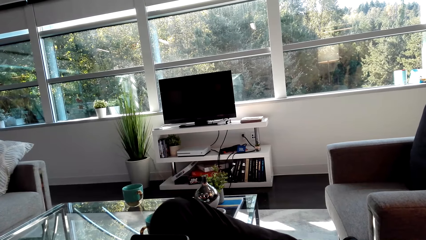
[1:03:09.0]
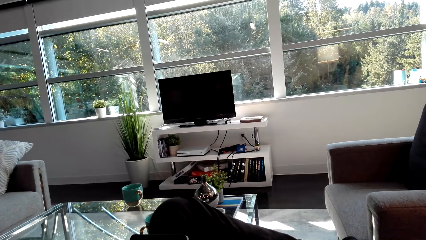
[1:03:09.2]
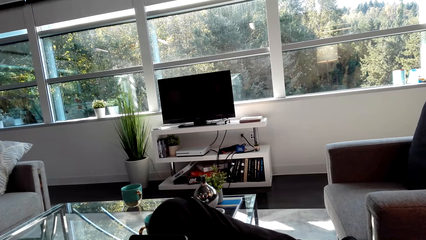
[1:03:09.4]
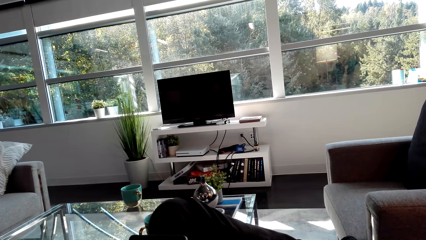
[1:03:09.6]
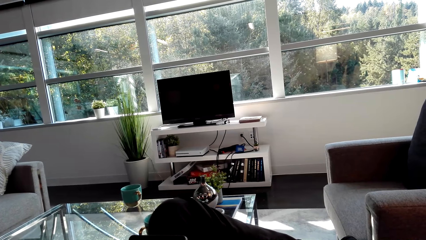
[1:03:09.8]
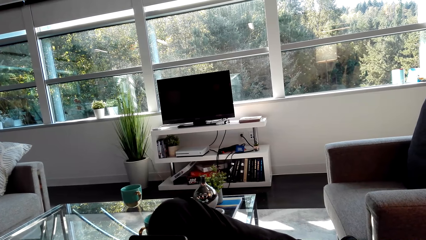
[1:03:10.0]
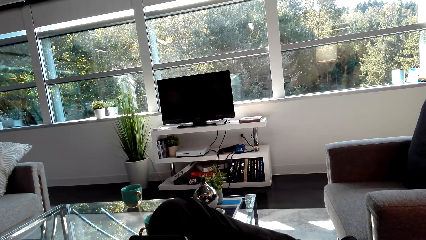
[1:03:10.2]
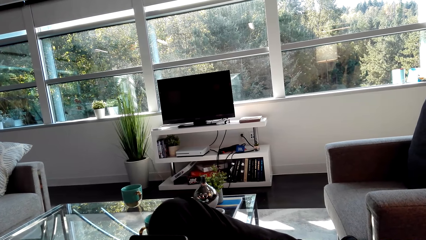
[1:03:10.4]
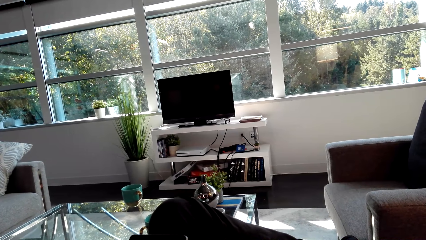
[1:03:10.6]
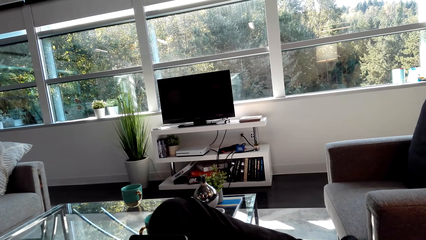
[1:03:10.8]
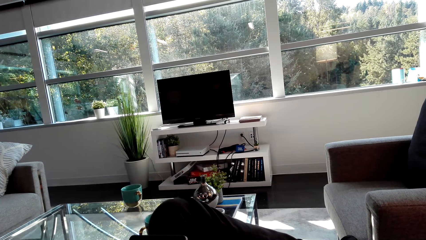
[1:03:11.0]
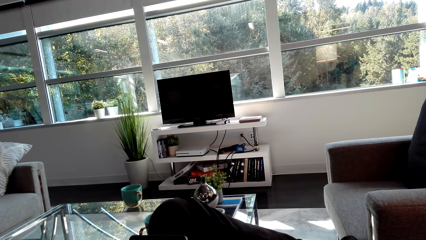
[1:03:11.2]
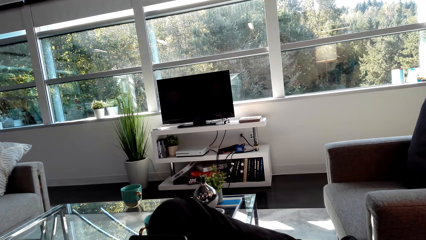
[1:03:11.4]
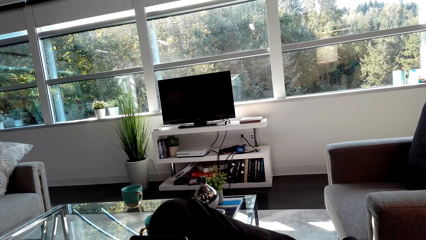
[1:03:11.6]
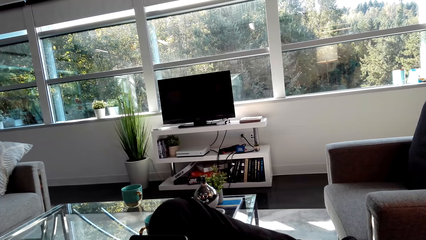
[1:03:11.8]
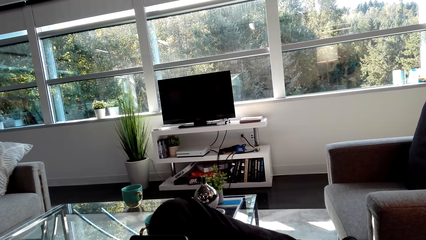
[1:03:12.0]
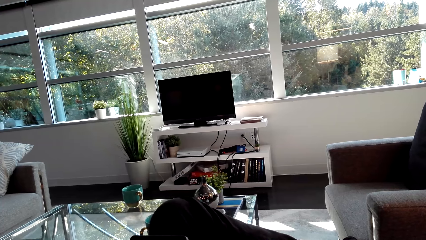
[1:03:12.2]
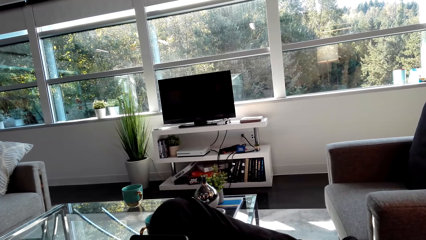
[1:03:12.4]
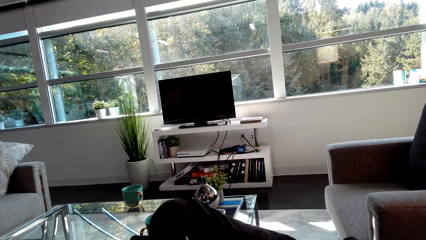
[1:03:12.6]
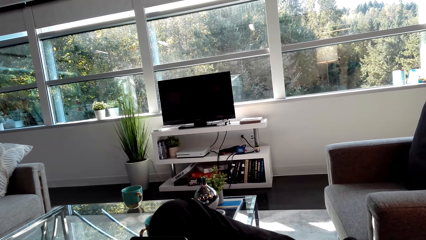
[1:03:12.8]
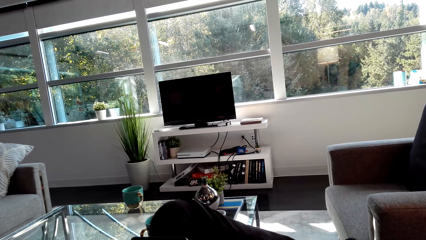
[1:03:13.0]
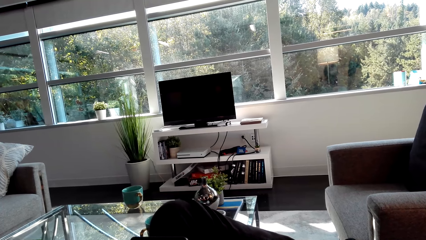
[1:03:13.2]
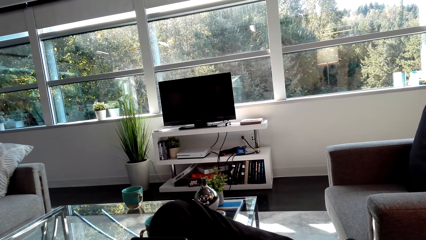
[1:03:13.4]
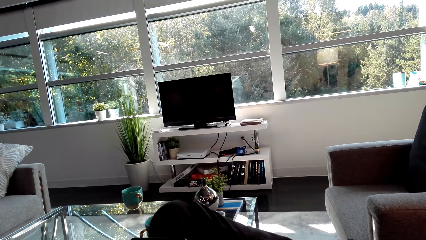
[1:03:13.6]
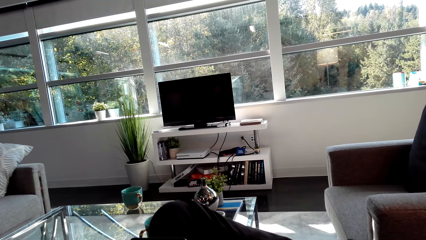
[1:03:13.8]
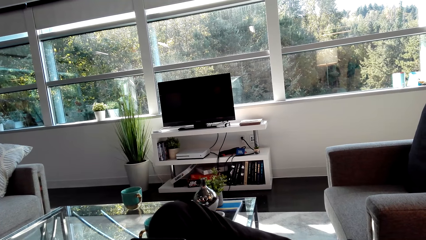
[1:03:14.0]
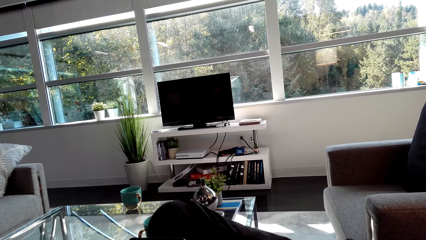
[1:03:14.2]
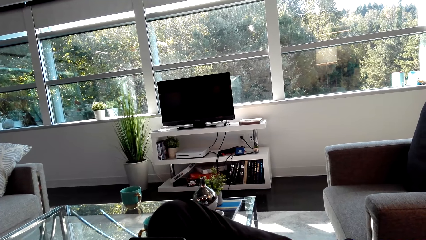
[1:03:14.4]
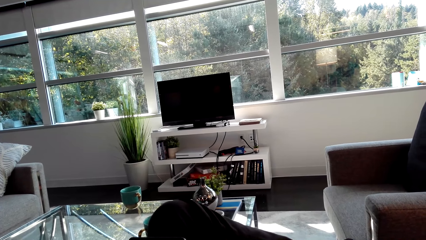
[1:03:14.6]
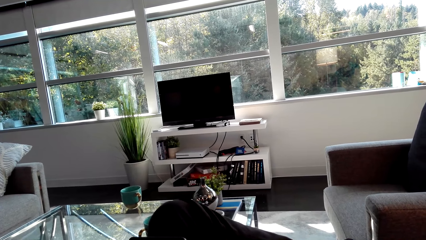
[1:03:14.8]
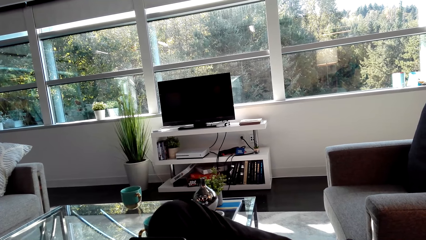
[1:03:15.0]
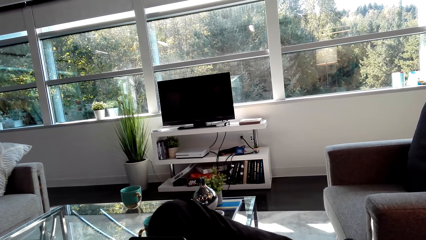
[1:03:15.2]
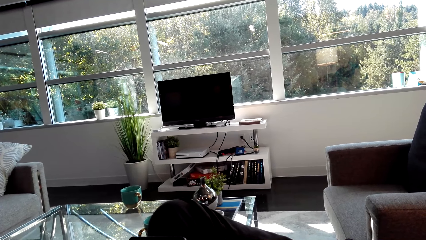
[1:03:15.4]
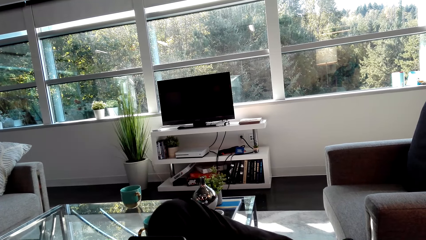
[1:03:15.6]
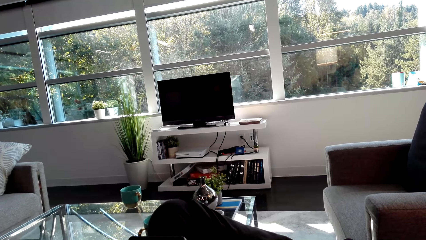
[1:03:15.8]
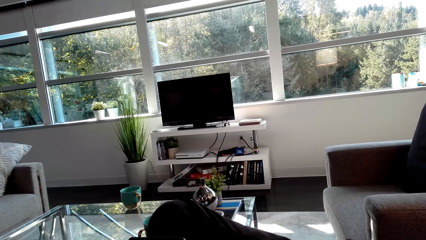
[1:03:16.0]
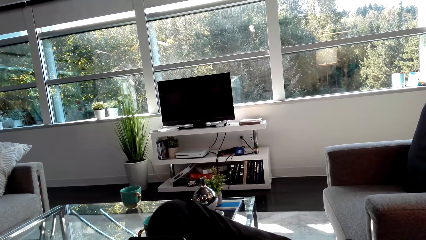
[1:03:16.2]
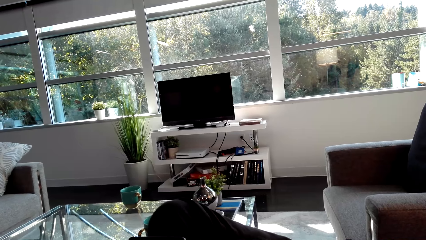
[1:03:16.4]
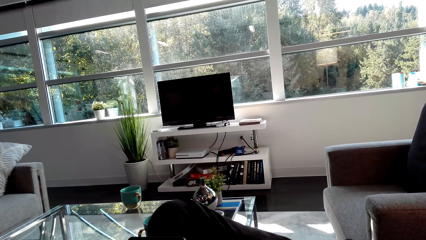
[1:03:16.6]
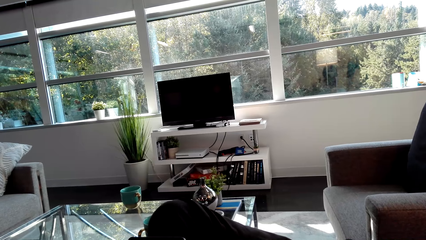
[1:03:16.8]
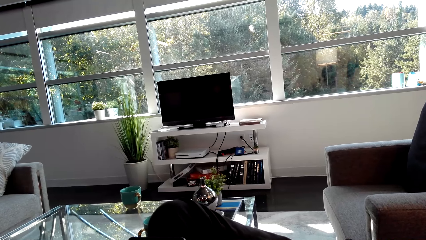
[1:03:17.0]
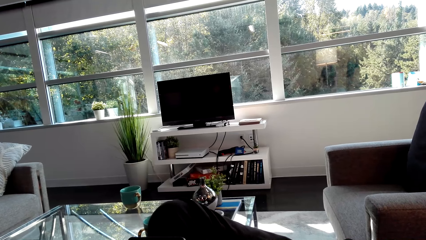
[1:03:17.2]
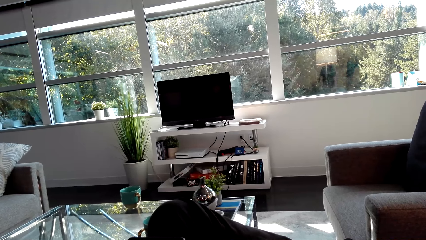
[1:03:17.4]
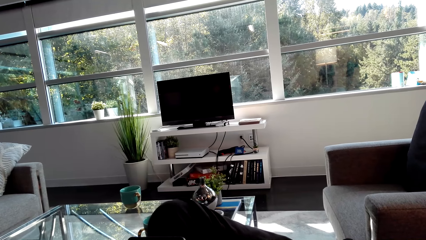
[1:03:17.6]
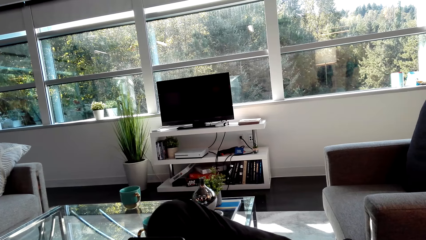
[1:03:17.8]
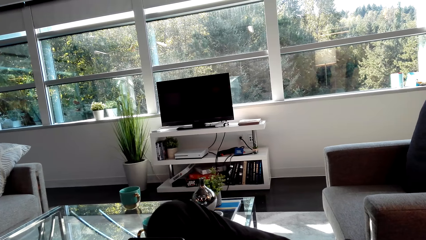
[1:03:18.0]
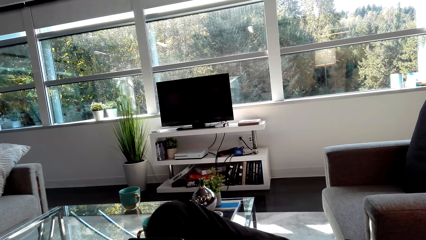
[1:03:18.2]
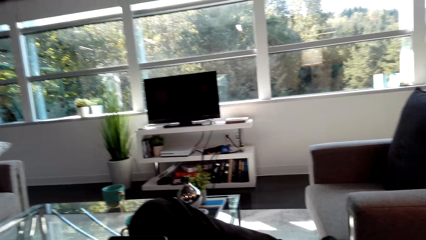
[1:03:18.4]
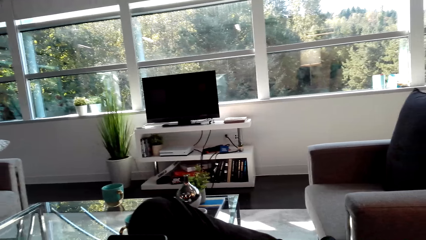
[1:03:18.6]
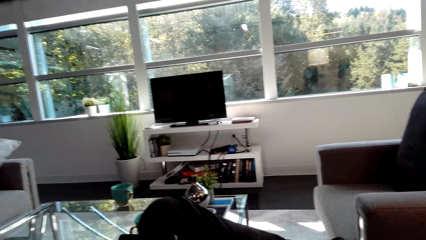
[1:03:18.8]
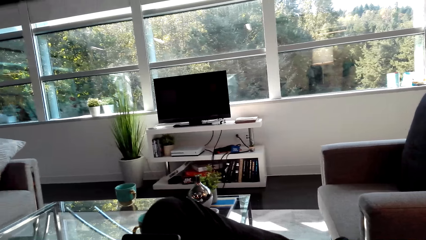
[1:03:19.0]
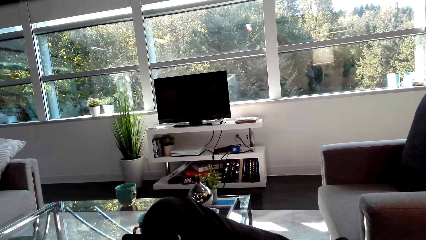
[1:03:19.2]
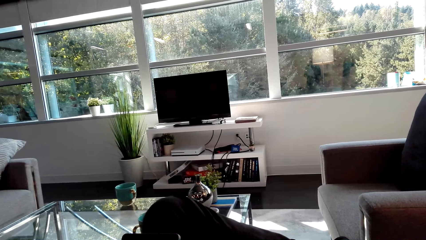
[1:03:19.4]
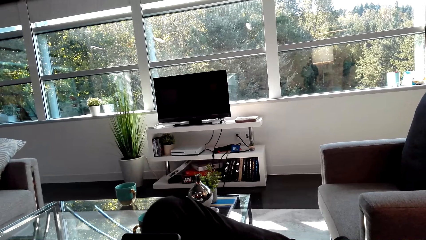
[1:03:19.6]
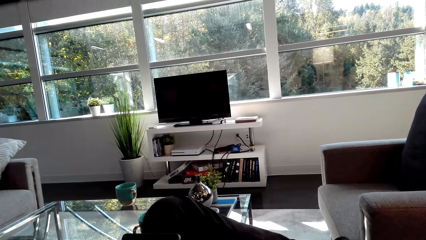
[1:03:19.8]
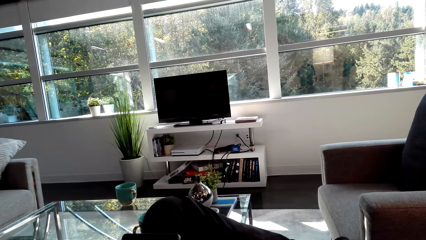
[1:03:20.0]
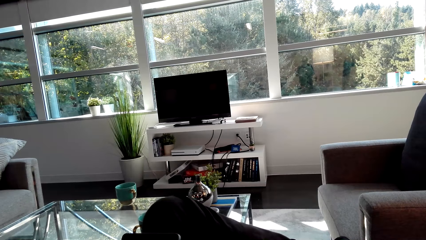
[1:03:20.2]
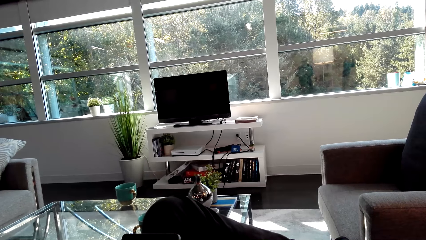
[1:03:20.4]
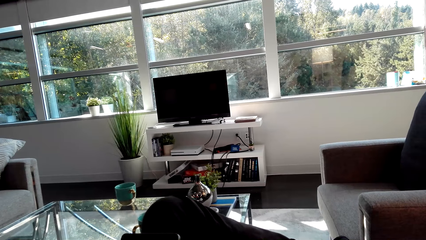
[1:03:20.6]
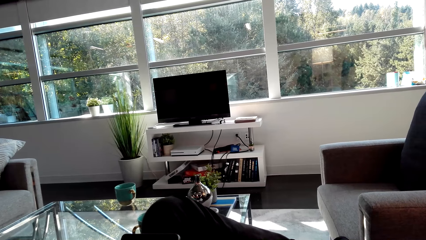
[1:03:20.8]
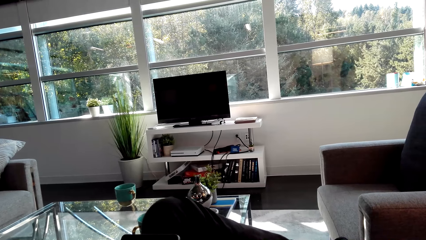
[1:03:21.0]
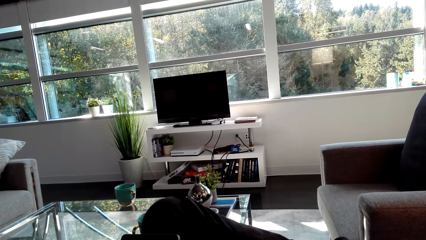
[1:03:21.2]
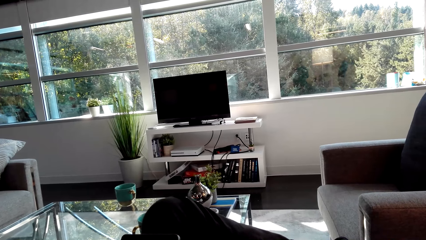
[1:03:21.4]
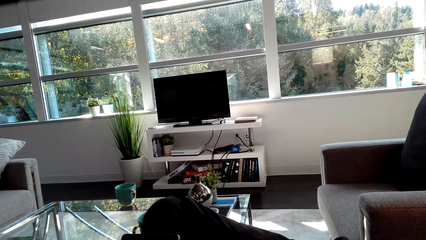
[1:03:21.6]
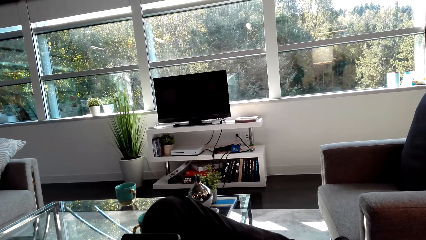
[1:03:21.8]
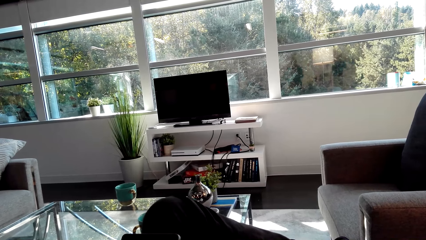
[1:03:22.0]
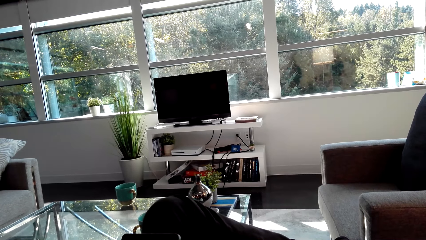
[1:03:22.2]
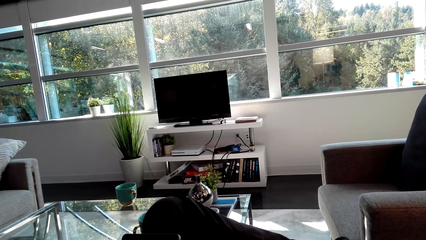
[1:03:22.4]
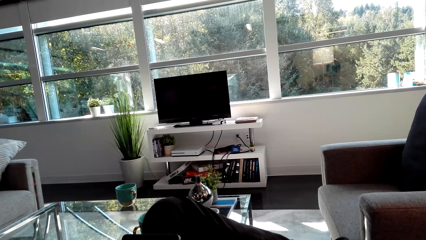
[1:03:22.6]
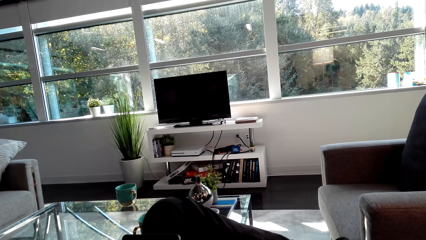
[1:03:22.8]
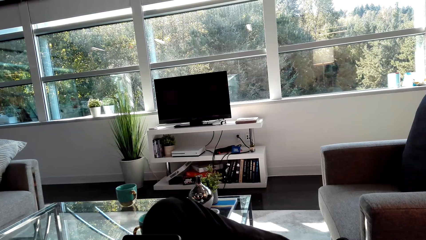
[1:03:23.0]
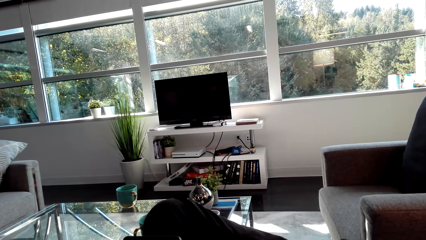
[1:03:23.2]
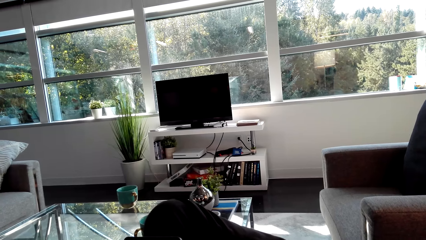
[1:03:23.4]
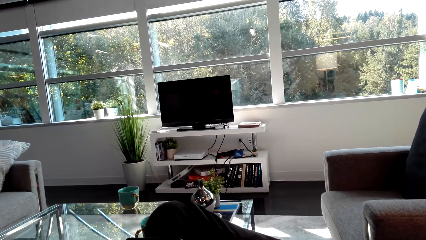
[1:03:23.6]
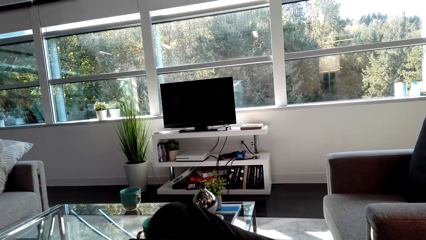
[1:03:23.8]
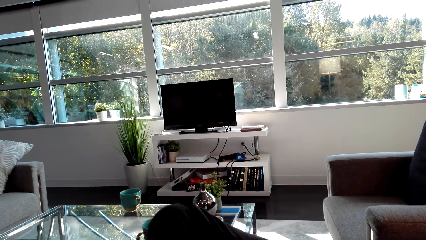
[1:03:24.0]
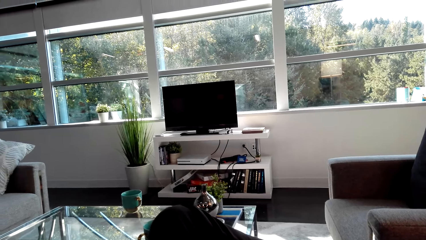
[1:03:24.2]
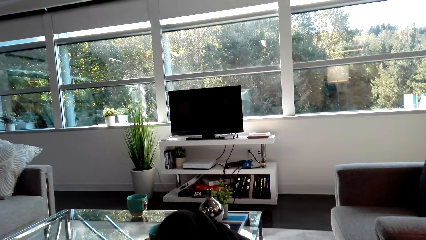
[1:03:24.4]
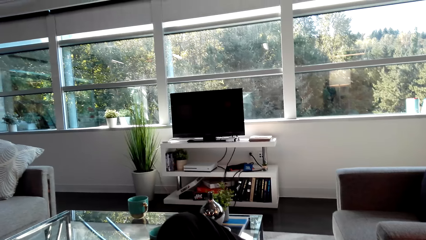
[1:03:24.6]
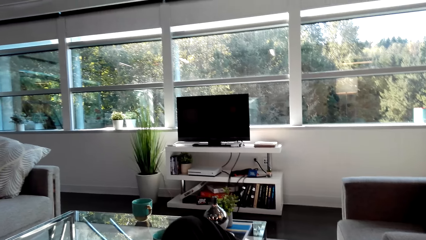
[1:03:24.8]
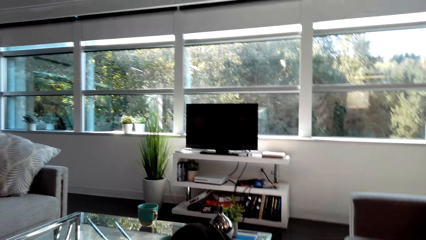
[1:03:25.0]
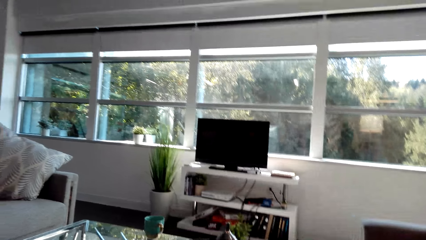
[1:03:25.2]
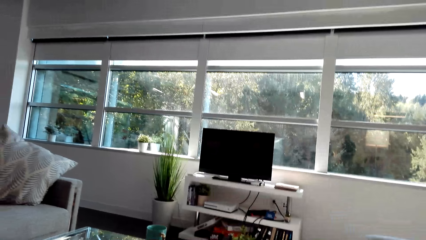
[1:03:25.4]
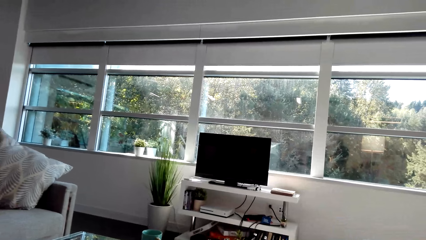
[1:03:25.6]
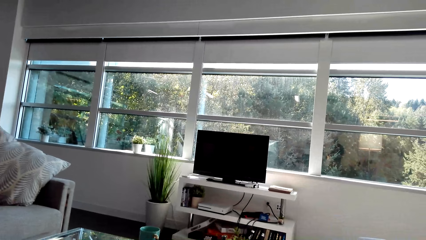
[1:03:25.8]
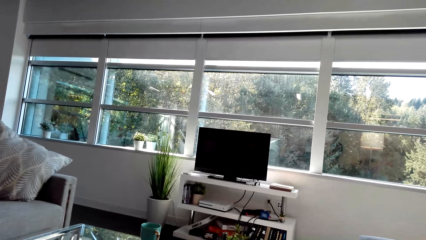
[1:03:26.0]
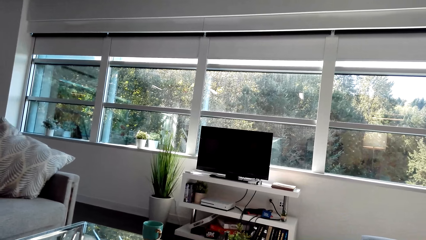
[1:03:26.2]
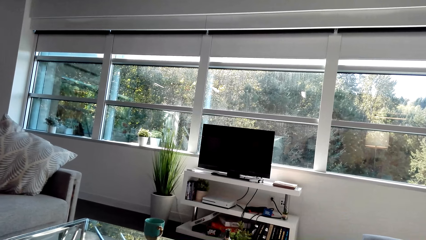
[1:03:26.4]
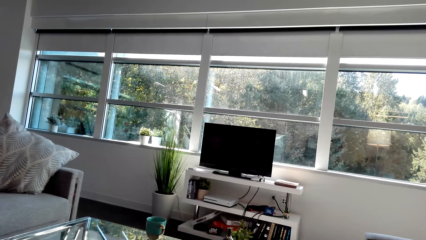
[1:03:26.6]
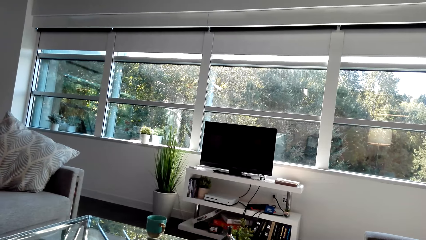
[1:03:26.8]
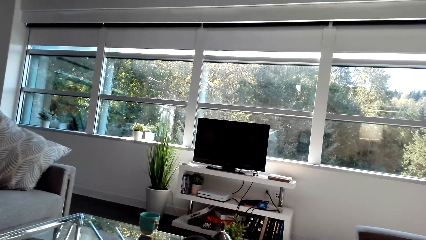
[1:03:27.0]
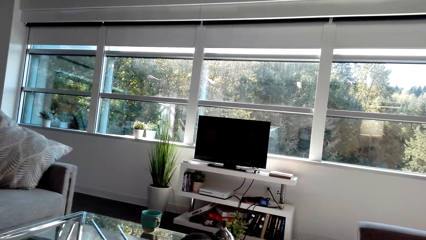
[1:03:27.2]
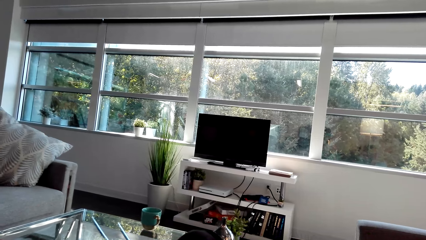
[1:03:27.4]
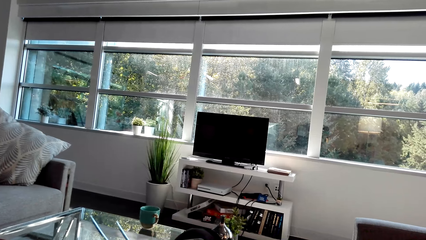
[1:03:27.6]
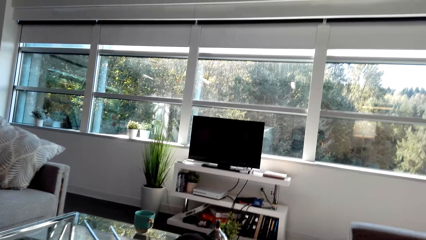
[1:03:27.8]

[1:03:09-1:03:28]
A man talks. The camera wearer looks around.
